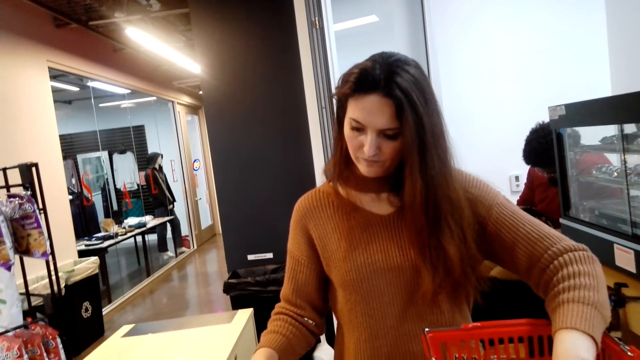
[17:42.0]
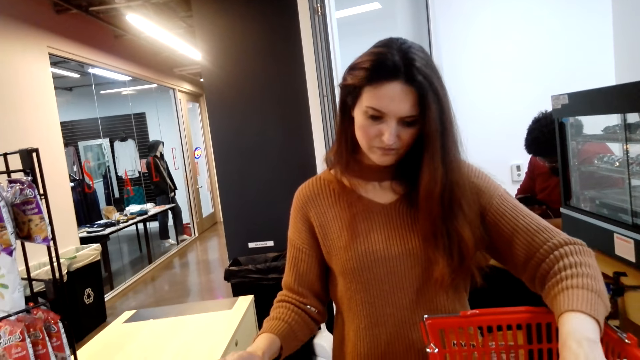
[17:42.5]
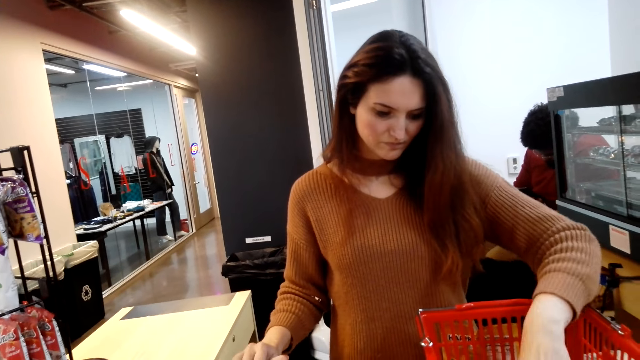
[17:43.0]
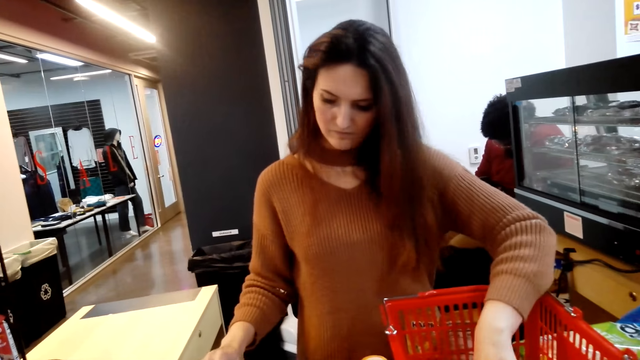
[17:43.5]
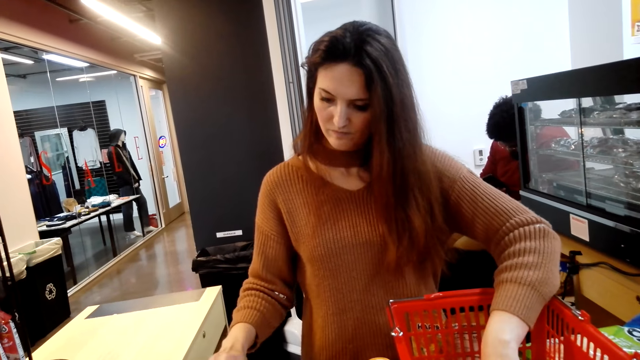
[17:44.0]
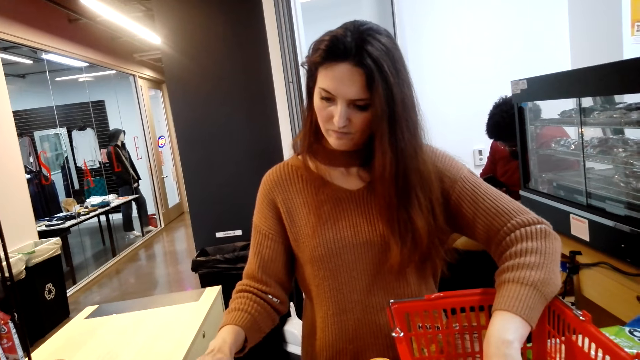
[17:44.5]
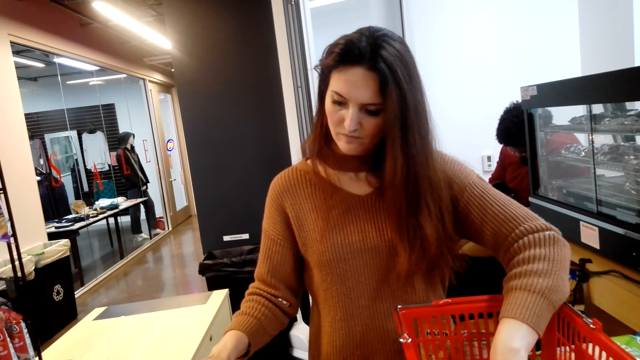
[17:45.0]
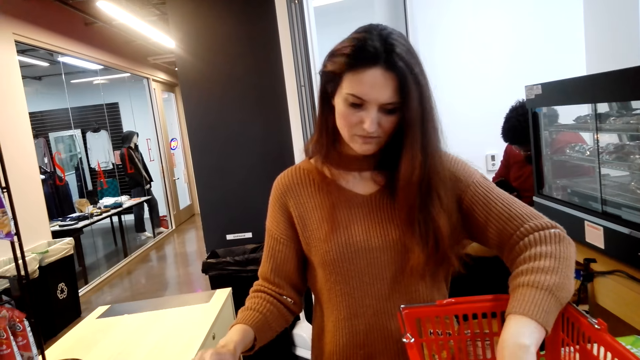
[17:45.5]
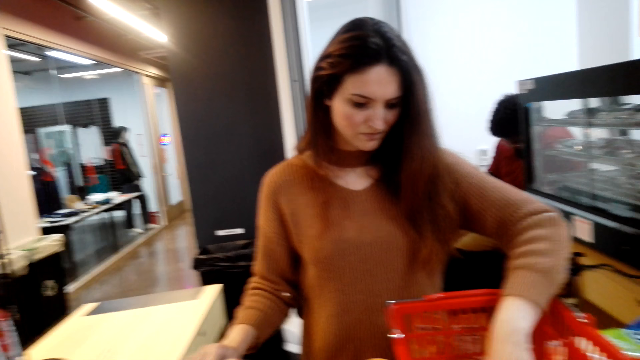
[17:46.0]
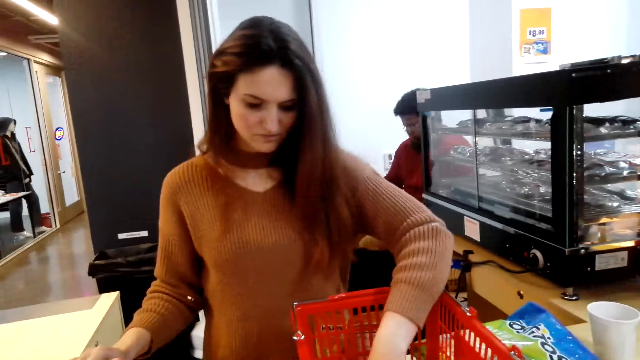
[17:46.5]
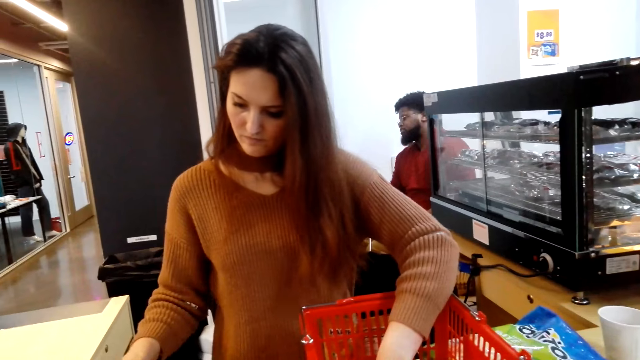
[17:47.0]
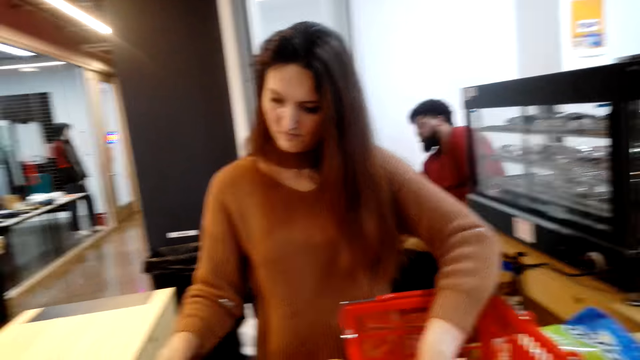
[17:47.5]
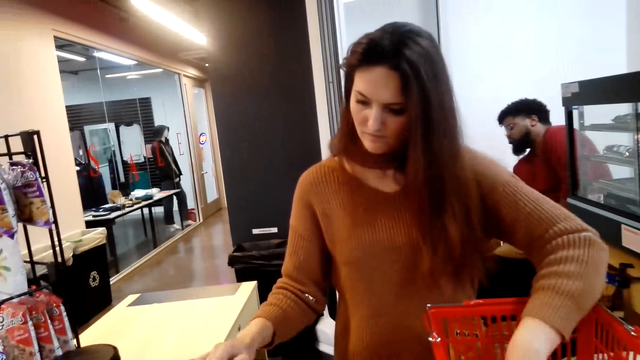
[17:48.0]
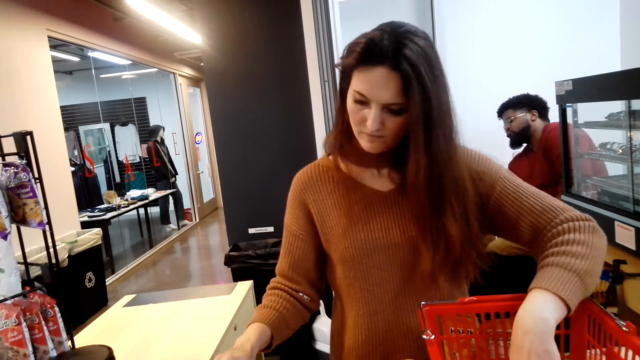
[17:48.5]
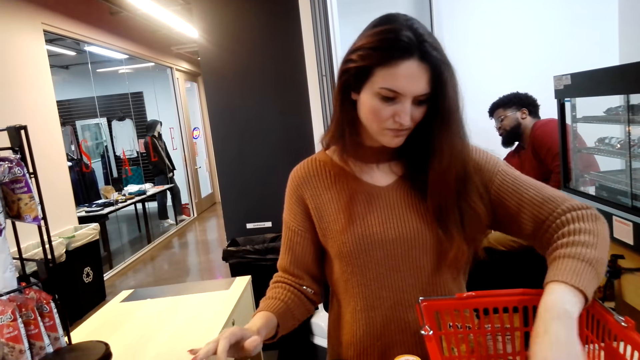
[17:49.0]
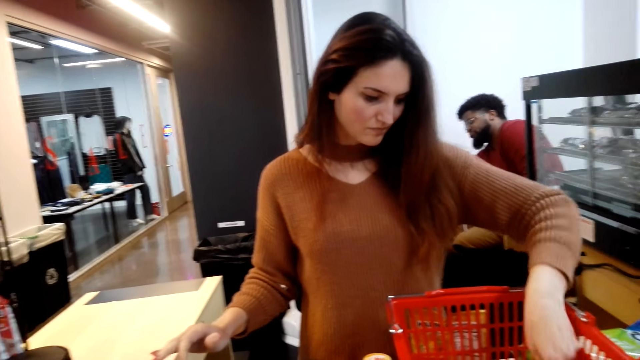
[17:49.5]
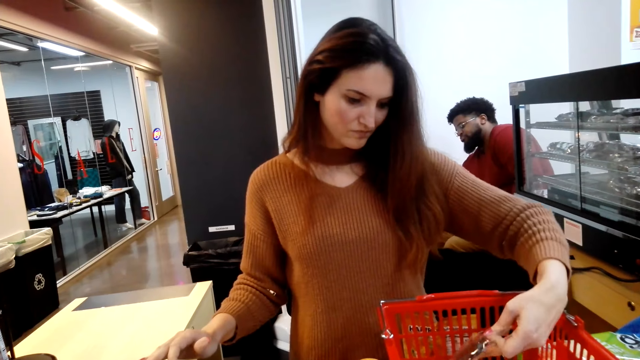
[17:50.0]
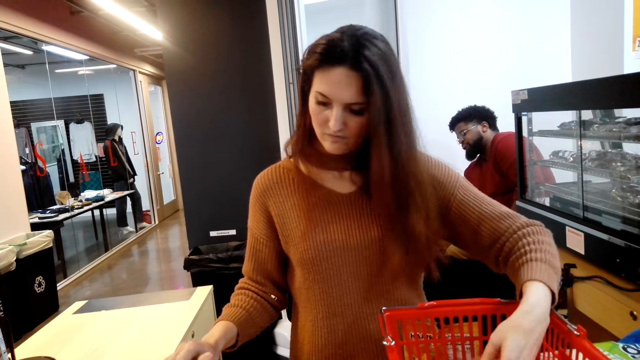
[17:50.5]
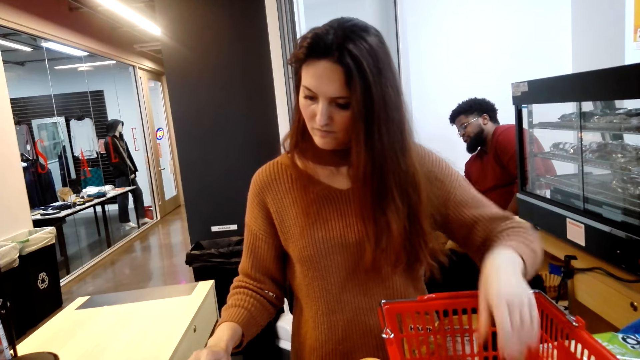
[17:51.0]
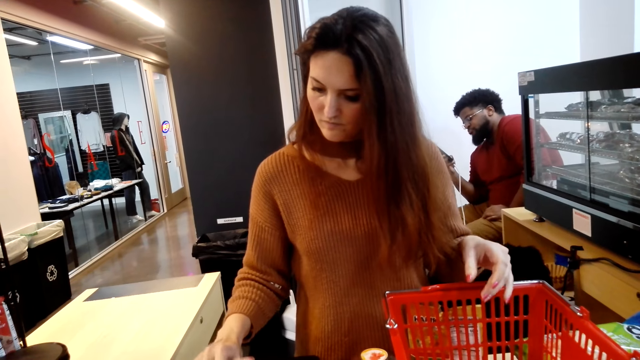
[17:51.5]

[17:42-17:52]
A lady touches the basket contents.

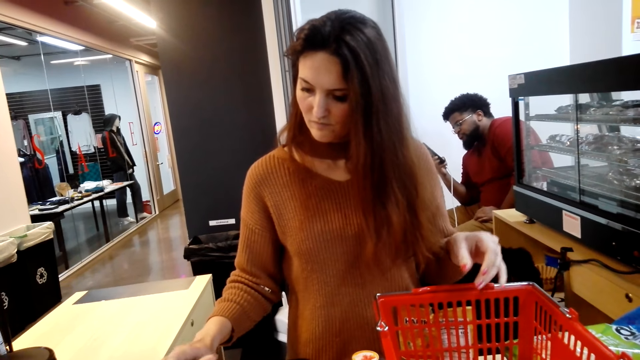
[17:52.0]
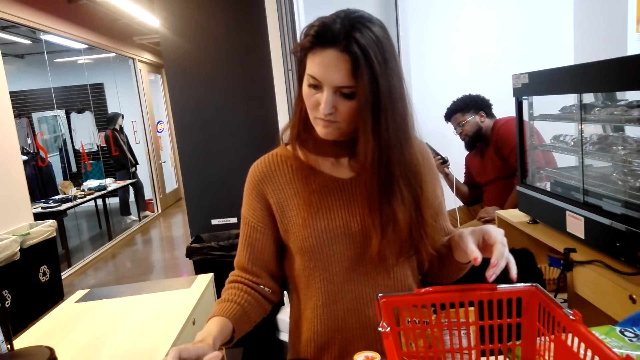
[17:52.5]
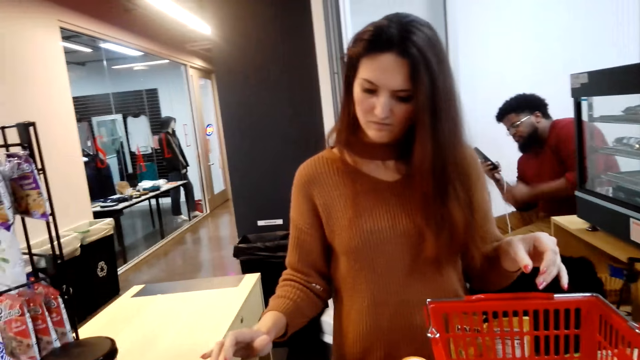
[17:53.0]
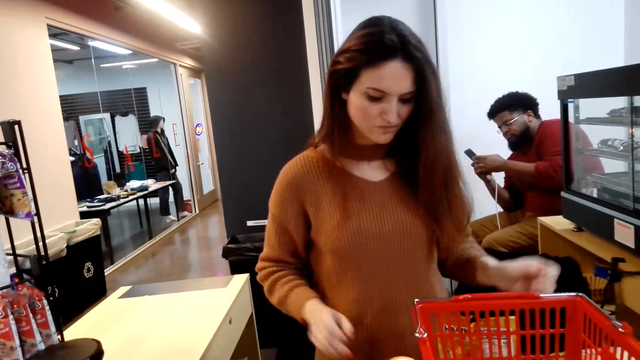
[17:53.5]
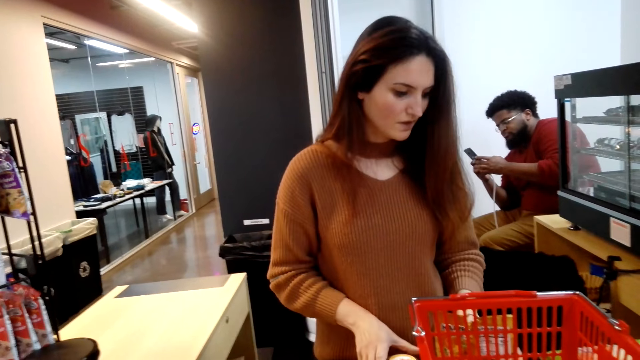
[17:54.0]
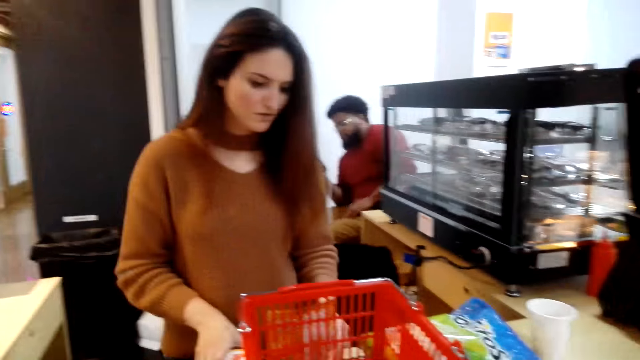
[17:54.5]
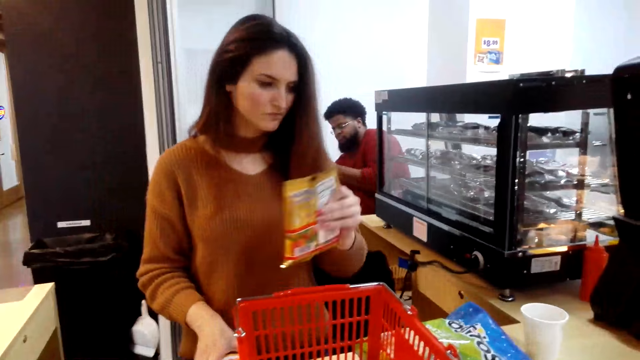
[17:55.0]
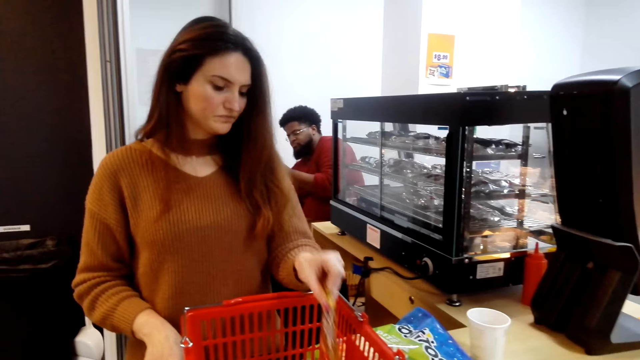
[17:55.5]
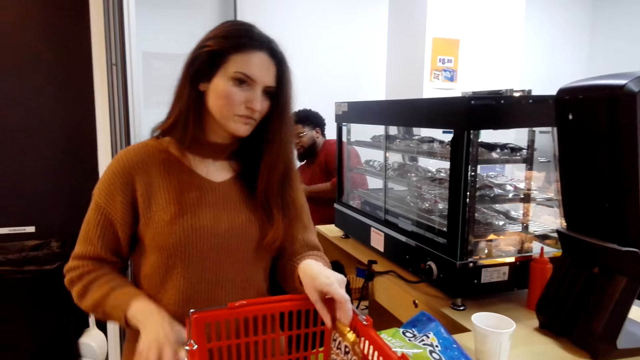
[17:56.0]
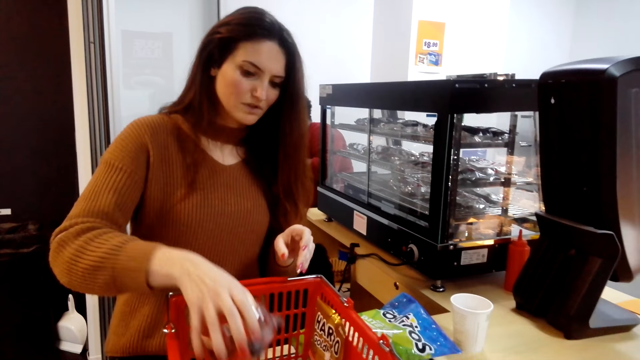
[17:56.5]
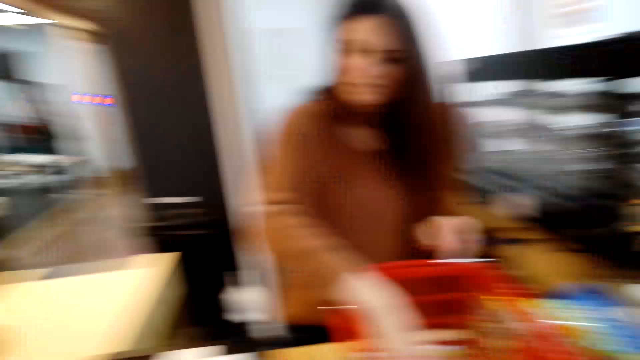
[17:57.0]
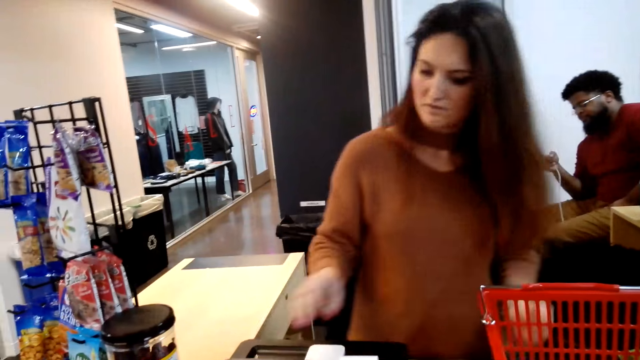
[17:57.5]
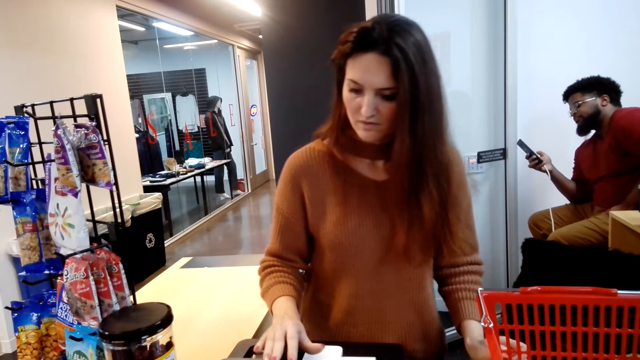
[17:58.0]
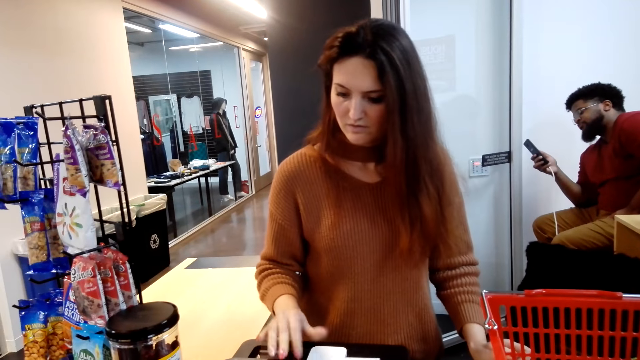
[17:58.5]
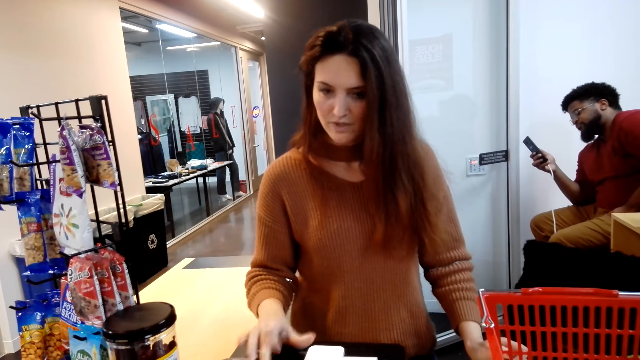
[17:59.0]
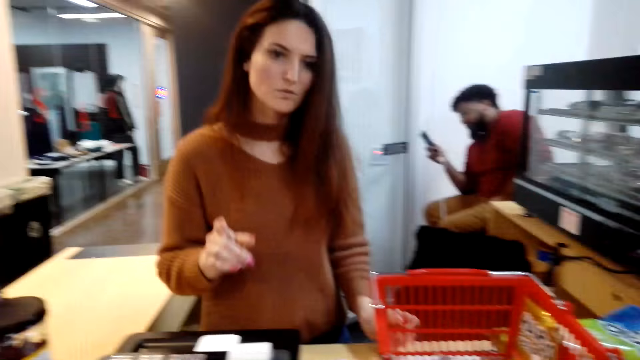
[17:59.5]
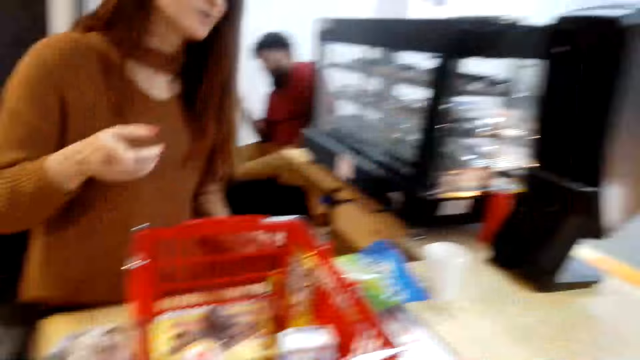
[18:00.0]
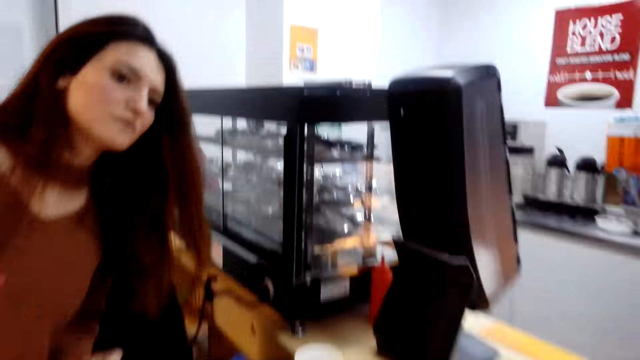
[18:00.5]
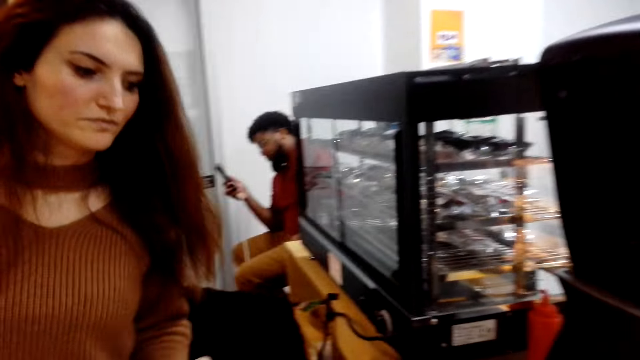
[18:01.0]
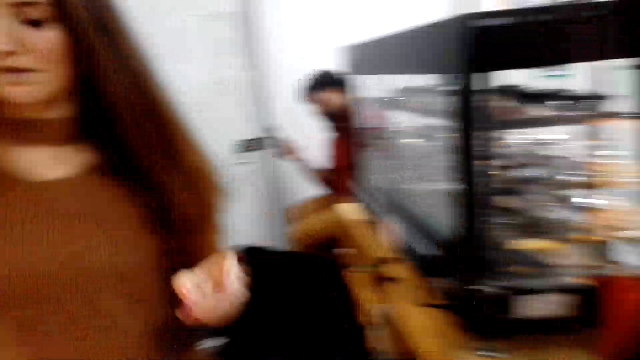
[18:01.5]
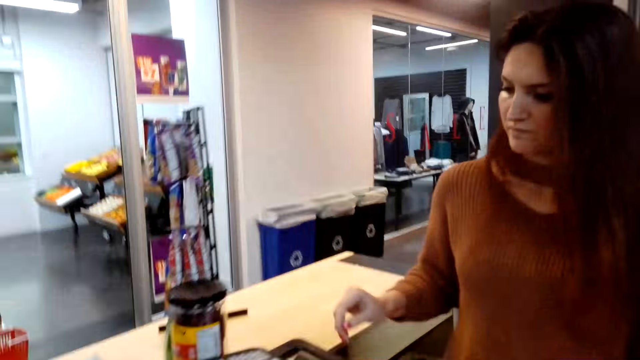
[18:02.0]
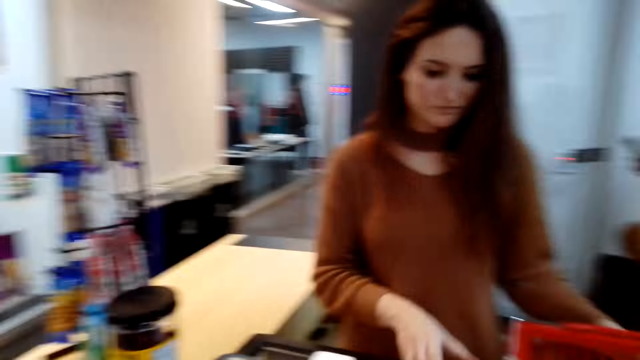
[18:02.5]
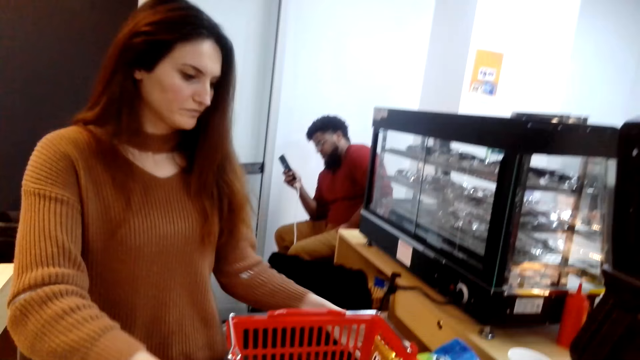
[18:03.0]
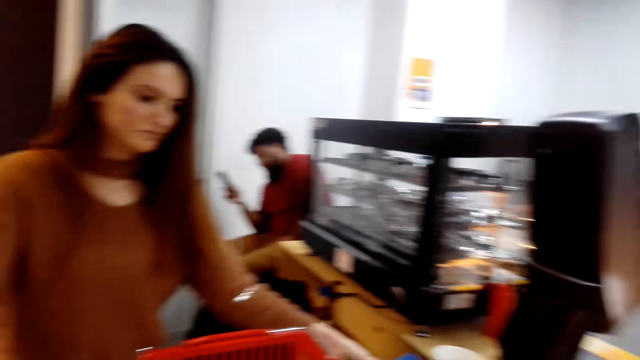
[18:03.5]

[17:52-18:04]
A cashier puts packets in the basket. Another cashier puts the candy in the basket. The first cashier puts the container in the basket and puts packets in the basket again. The first cashier types on the register machine and presses the machine. The camera wearer talks to the first cashier. They look around.
